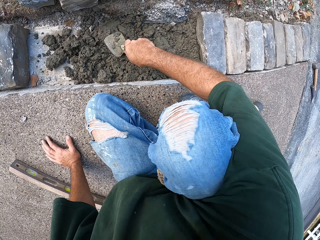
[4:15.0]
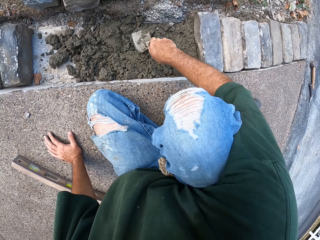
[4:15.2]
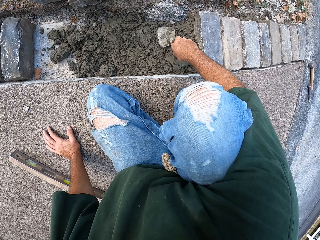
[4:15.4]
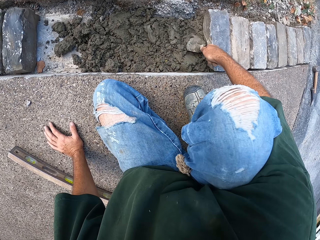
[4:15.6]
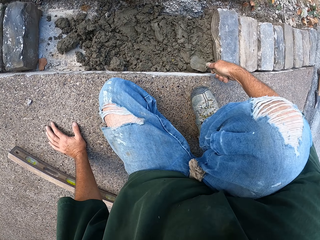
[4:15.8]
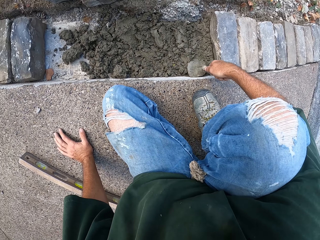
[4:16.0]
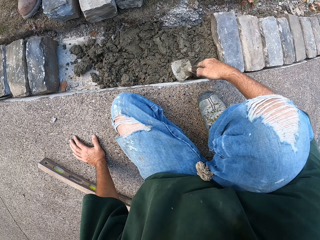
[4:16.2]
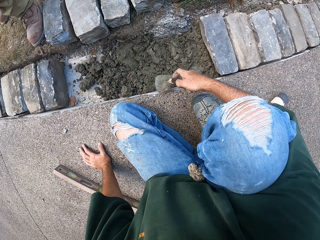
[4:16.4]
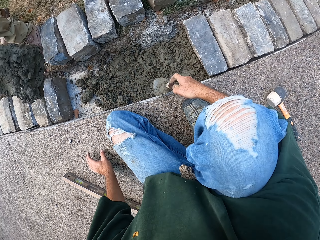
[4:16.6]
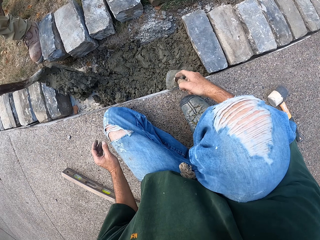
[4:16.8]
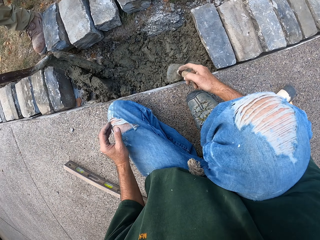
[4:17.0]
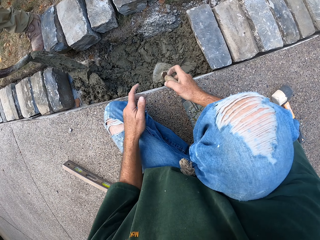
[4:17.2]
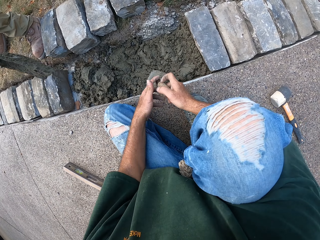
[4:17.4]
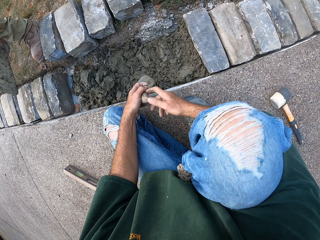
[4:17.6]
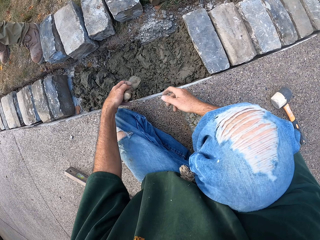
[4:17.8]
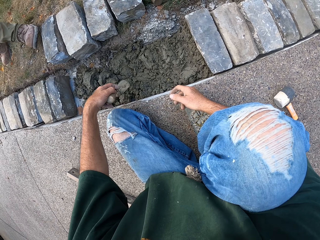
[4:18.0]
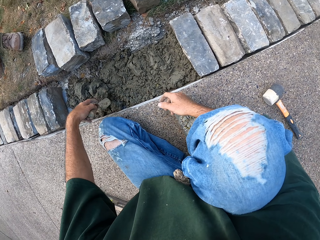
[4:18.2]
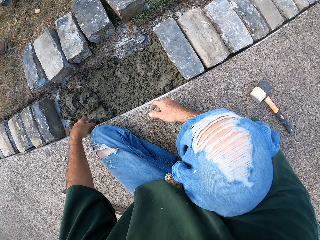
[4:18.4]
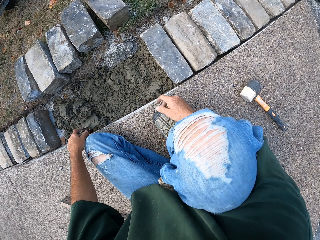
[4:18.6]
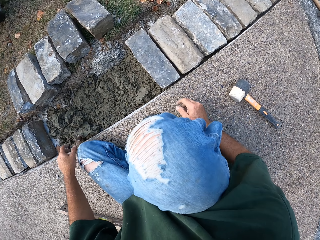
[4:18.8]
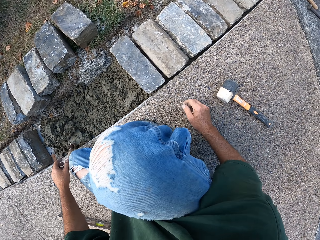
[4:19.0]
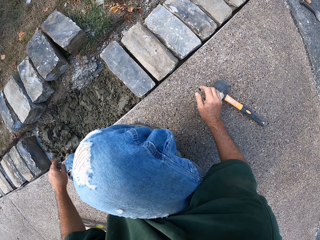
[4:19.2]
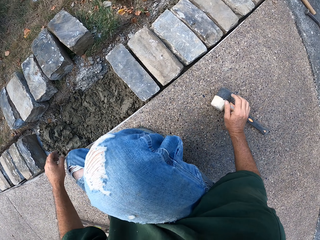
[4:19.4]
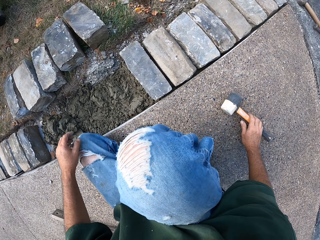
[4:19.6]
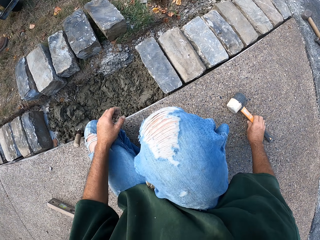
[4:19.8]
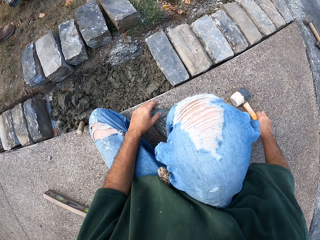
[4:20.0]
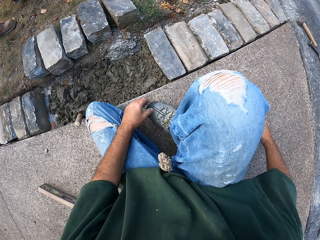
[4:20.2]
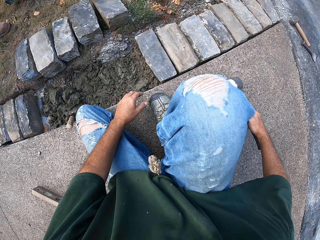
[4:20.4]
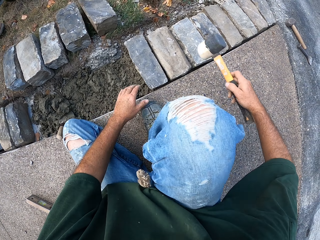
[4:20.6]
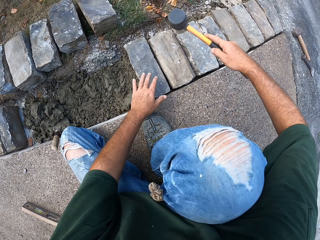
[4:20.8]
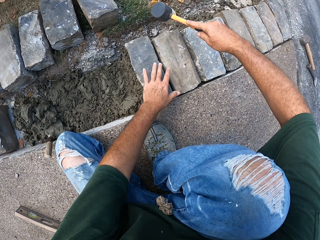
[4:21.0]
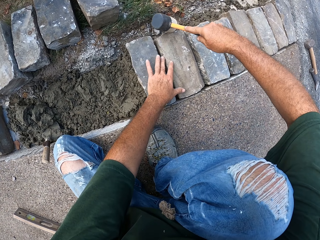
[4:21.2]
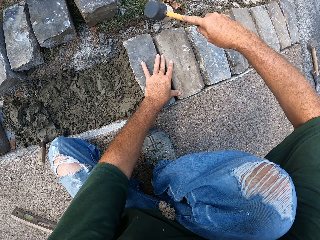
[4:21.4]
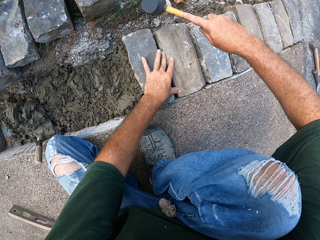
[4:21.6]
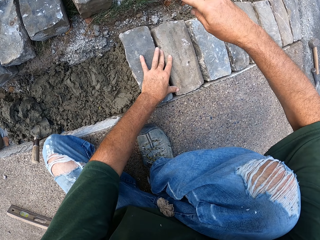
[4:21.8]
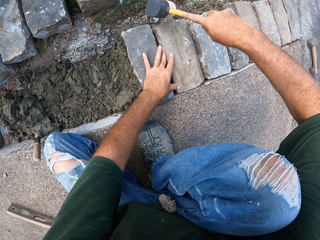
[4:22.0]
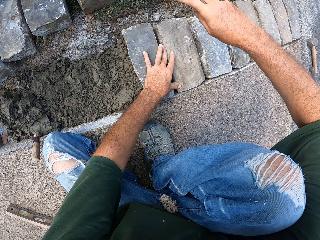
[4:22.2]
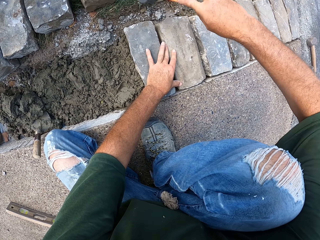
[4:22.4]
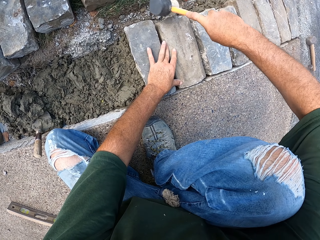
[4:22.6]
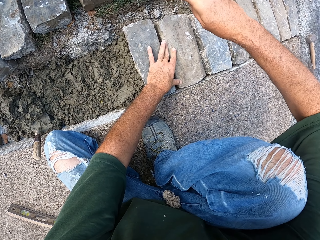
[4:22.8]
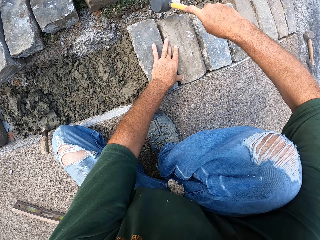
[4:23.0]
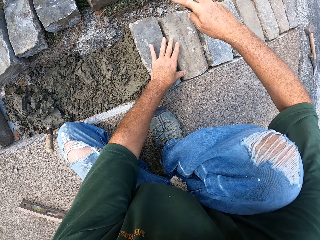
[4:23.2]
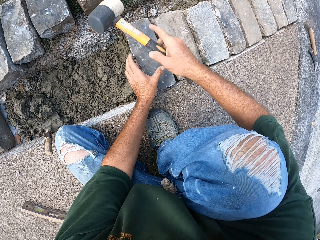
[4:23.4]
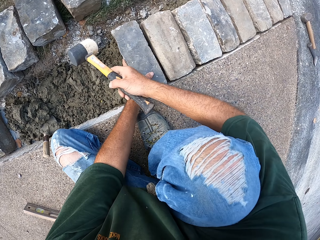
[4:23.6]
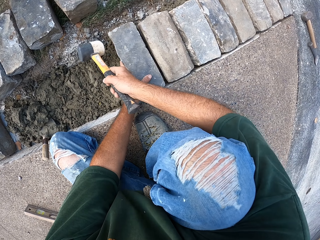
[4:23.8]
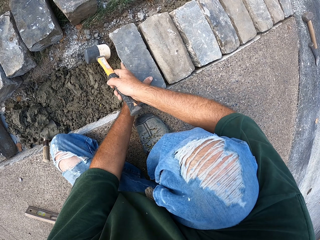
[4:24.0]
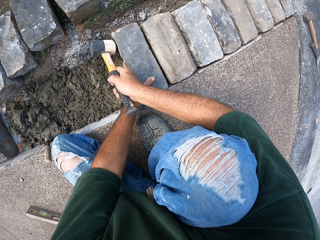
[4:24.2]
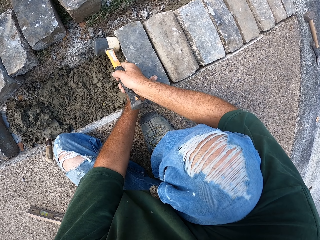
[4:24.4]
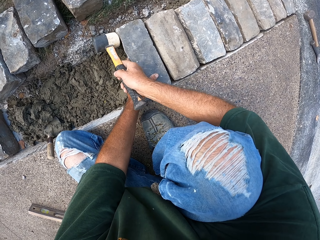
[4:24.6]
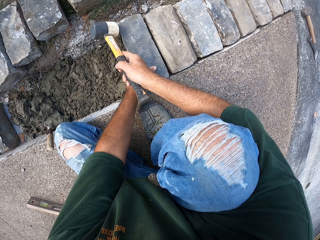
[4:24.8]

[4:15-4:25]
The camera wearer puts the spoon down. They pick up a hammer and hit the stone block with the hammer.

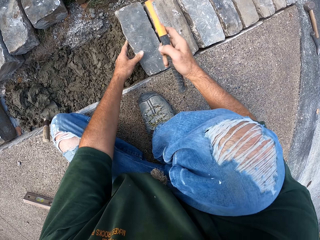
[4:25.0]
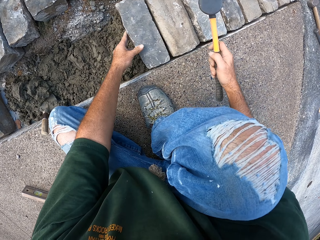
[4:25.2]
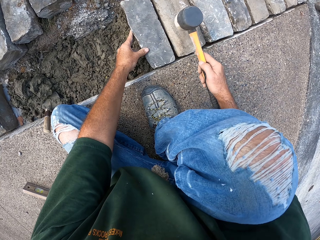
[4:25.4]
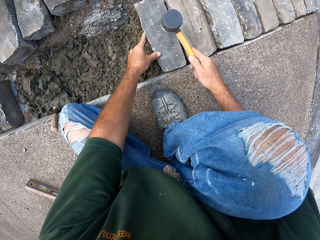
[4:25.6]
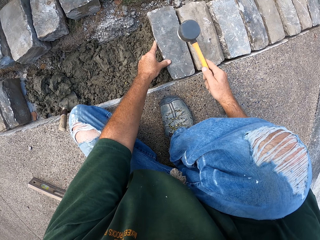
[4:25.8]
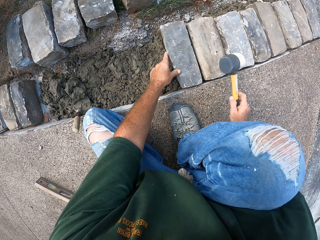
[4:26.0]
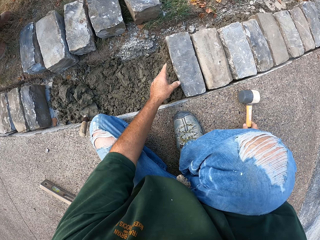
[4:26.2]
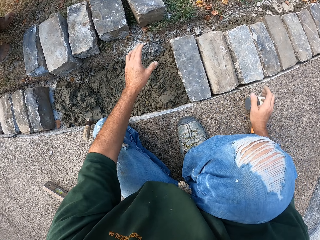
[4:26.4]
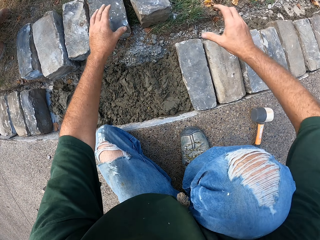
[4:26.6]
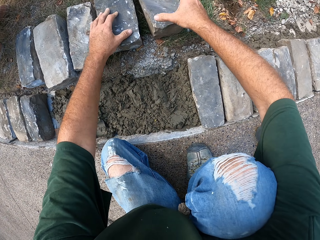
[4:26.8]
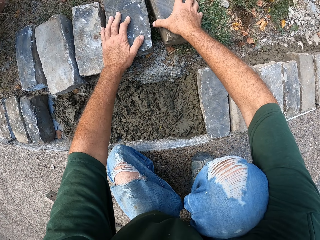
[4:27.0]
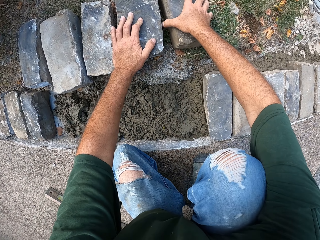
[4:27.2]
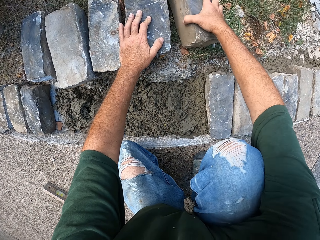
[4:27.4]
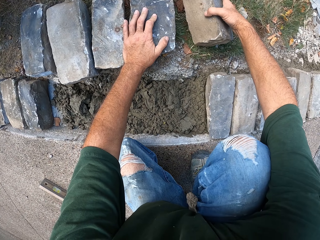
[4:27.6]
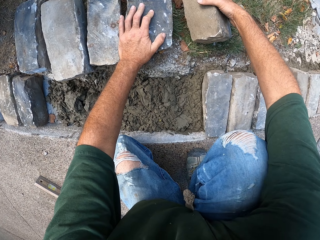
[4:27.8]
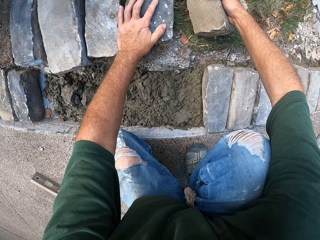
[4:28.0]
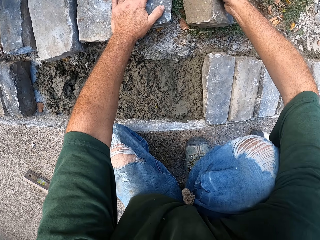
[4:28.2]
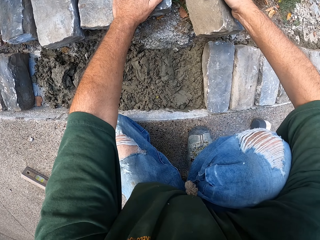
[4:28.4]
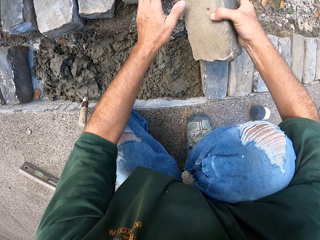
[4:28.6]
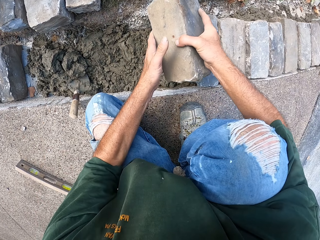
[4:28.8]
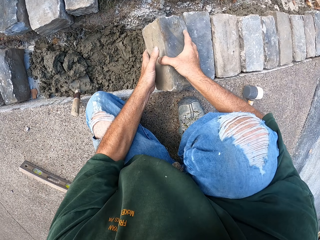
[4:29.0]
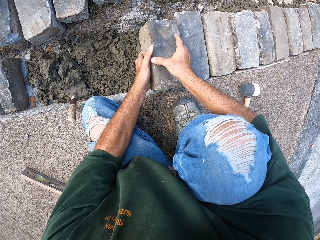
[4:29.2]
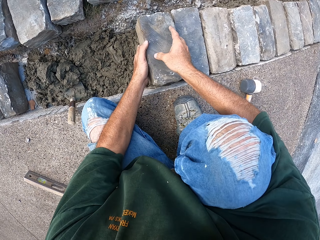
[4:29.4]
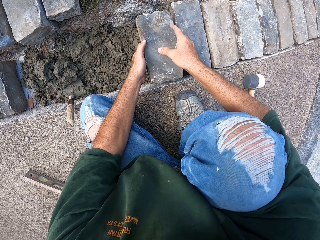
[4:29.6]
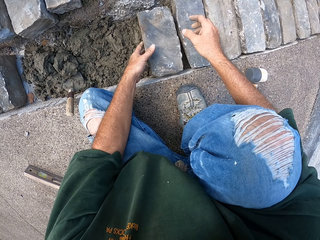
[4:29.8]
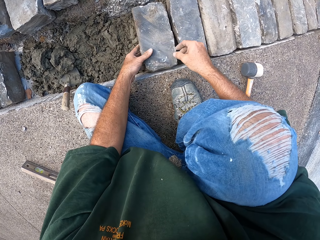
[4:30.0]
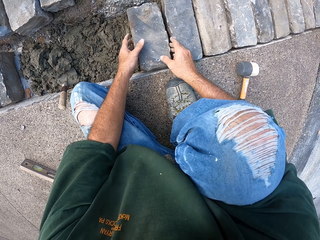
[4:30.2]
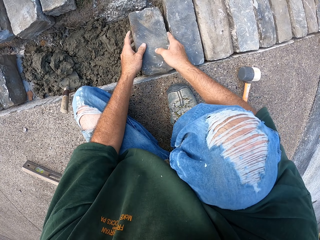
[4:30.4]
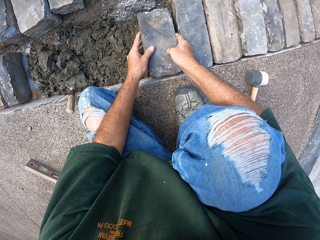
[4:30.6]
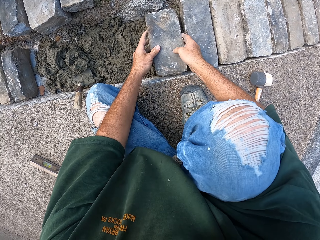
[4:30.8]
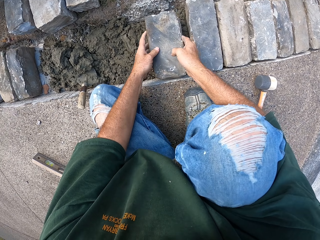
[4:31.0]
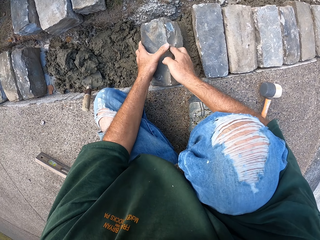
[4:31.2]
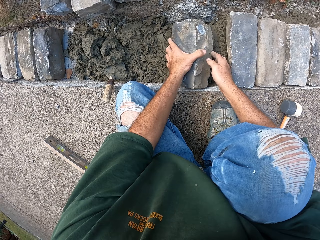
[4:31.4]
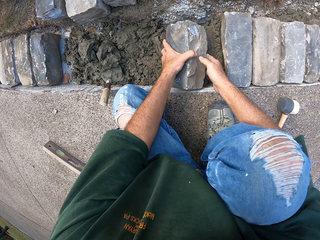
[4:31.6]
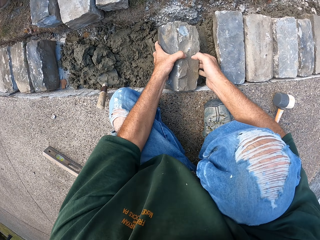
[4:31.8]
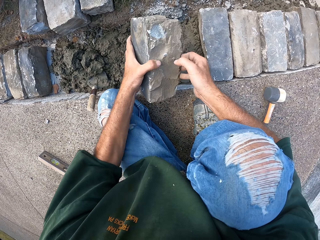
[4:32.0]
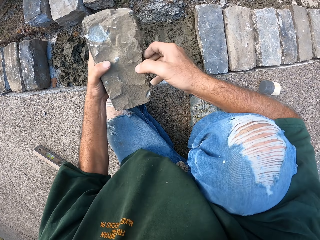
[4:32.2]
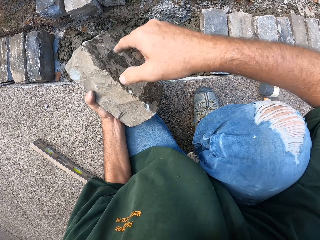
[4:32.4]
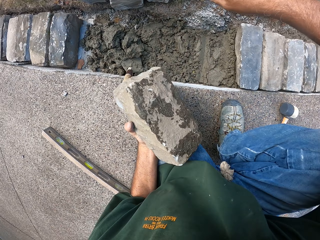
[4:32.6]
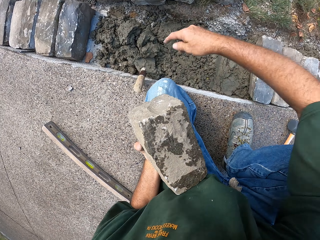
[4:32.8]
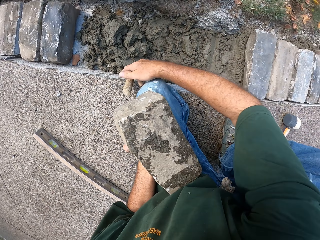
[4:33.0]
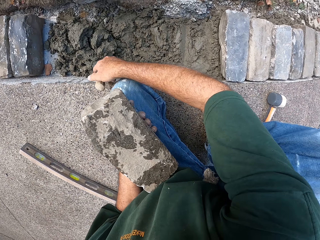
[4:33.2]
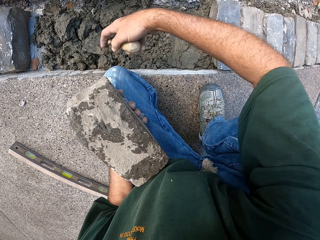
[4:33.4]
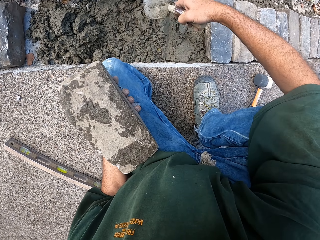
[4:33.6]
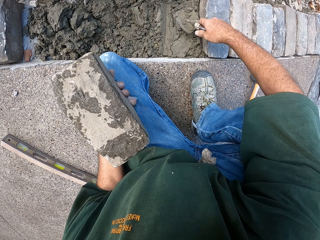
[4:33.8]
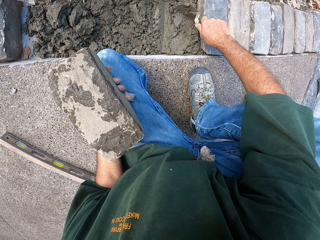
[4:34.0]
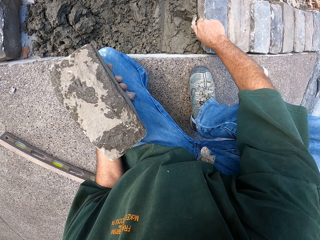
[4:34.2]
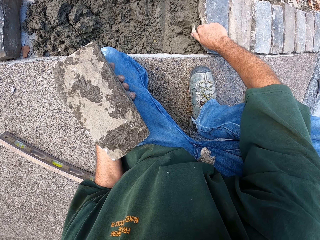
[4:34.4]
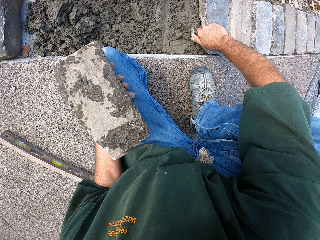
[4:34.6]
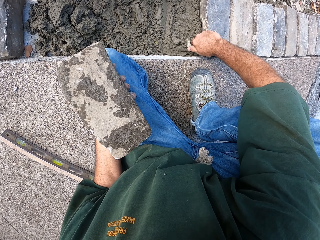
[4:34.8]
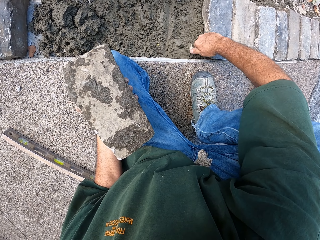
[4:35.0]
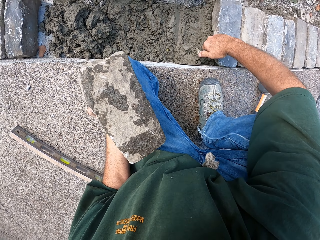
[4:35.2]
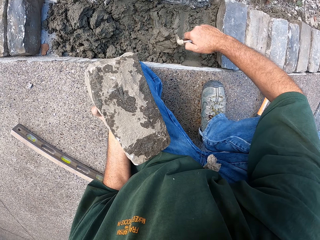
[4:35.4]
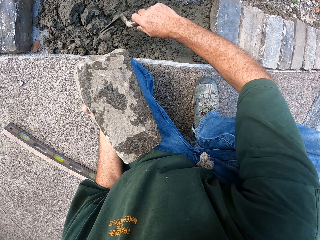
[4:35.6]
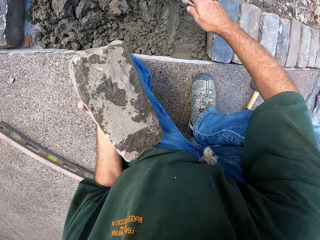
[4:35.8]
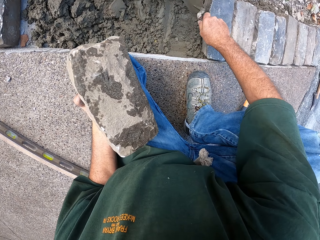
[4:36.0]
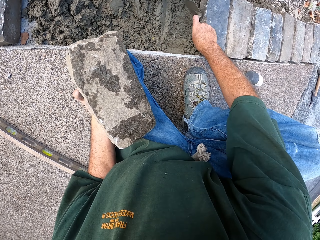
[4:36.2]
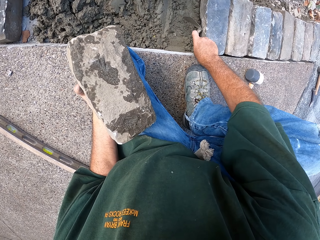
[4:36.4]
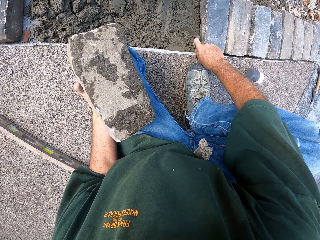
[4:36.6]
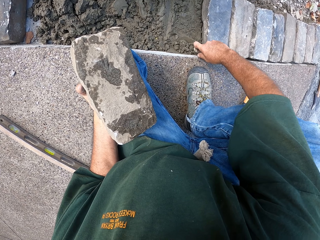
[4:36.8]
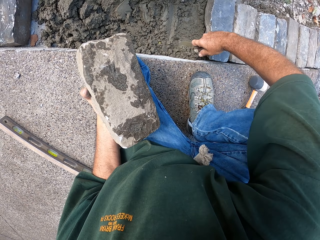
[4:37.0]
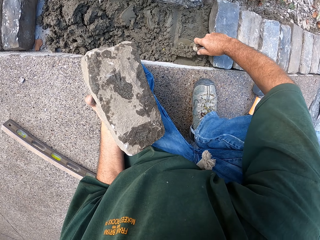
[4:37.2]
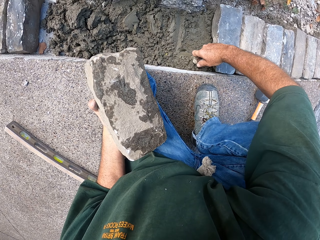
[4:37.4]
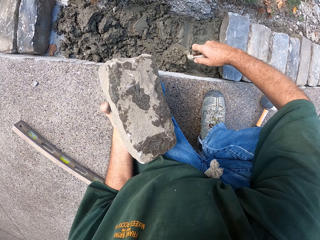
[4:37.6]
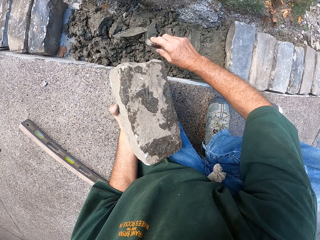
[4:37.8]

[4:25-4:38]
The camera wearer puts the hammer down. They pick up a stone block and put the stone block on the mortar in the furrow. They remove the stone block from the furrow. They pick up a spoon or trowel. They spread mortar in the furrow with the trowel.
